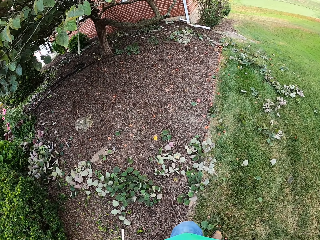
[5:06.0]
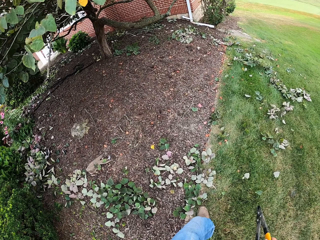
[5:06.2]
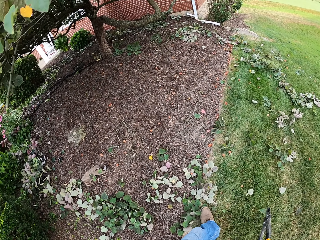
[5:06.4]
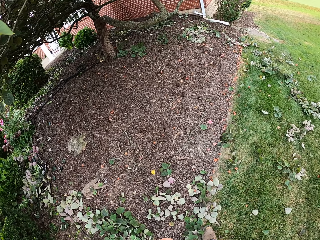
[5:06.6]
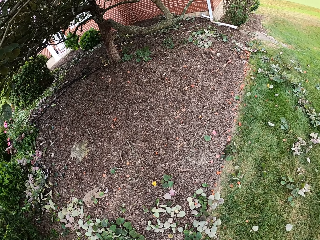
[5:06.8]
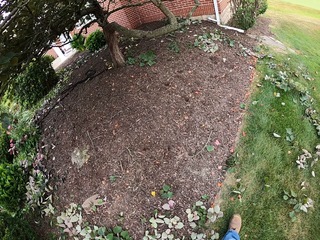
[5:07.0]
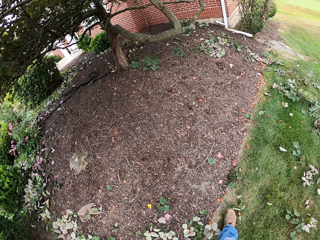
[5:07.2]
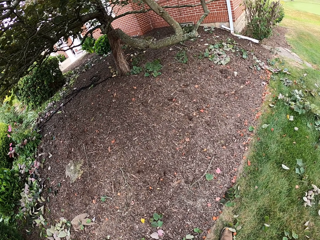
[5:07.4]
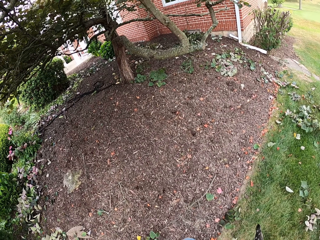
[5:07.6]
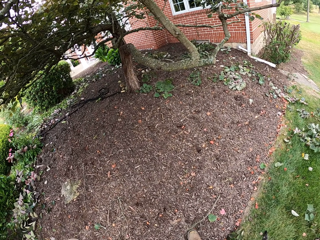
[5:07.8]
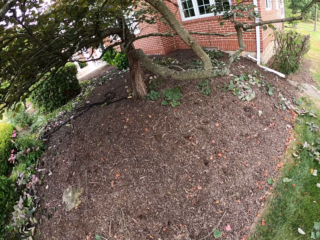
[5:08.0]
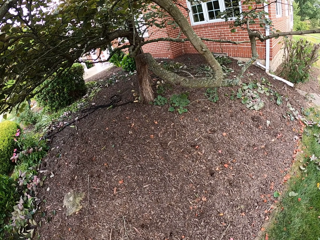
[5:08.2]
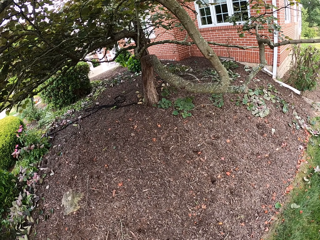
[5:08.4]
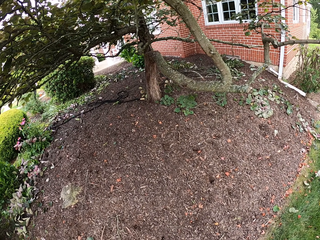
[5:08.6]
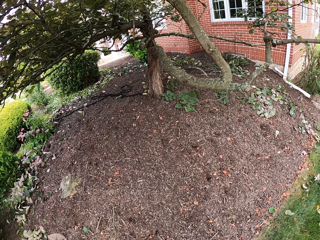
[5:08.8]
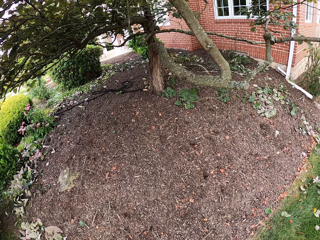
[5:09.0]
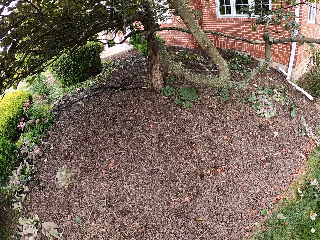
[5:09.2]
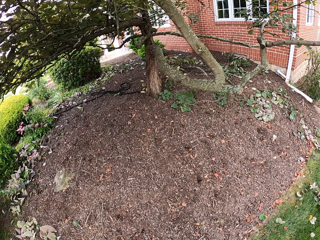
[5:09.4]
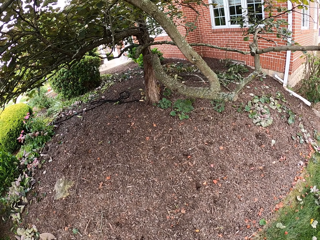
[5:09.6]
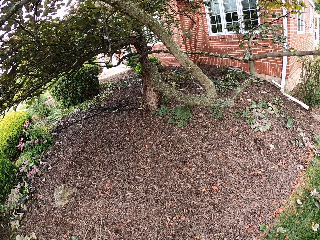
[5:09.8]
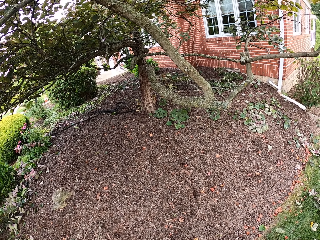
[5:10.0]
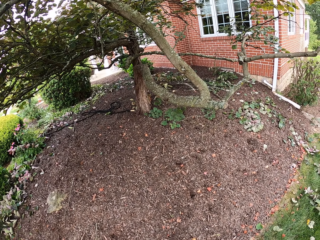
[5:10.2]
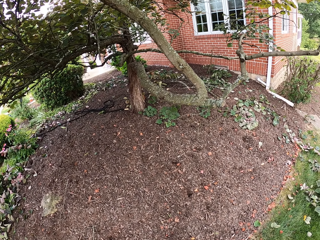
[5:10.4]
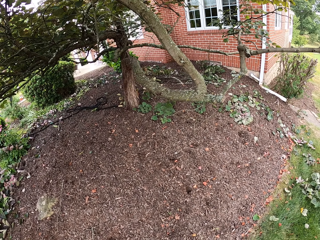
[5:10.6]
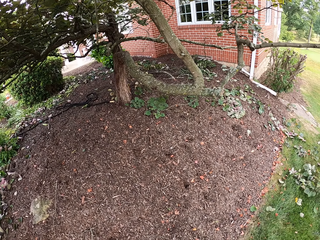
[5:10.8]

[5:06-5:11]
The camera wearer looks at the garden.

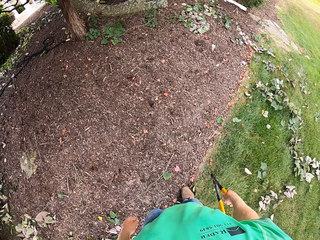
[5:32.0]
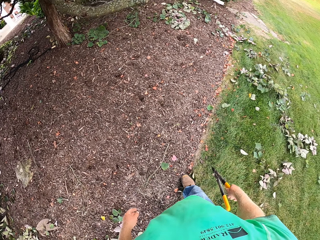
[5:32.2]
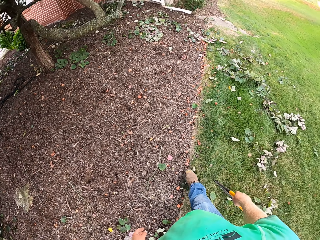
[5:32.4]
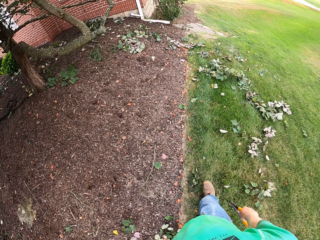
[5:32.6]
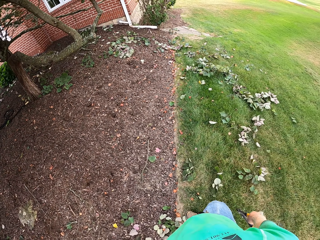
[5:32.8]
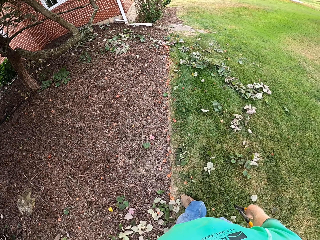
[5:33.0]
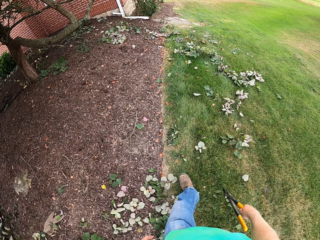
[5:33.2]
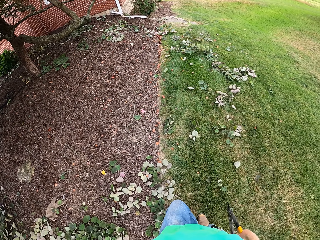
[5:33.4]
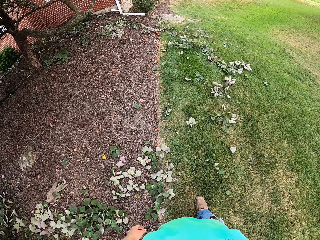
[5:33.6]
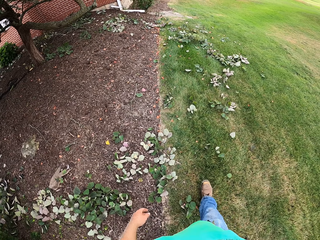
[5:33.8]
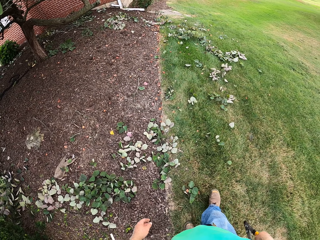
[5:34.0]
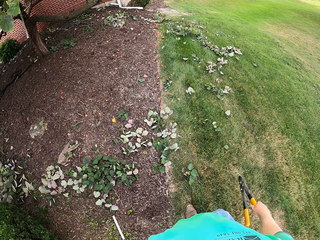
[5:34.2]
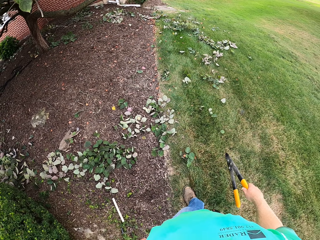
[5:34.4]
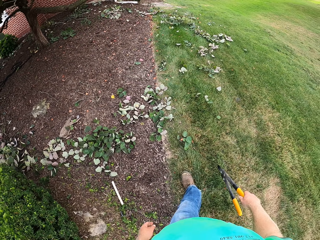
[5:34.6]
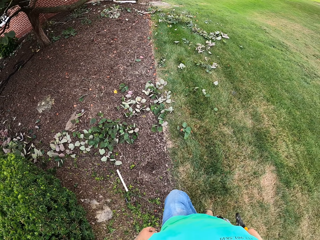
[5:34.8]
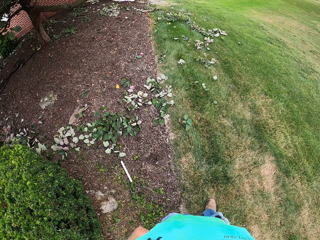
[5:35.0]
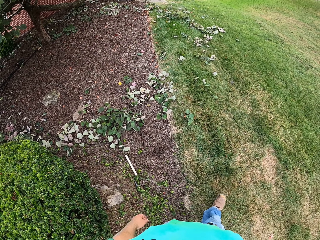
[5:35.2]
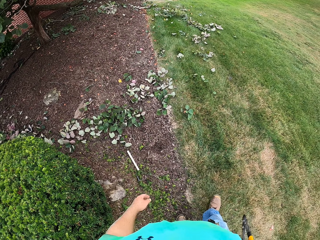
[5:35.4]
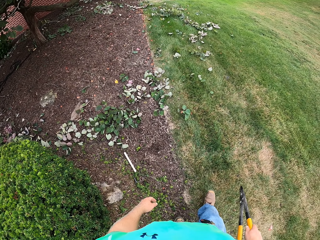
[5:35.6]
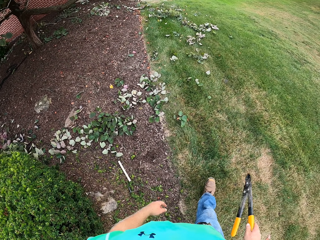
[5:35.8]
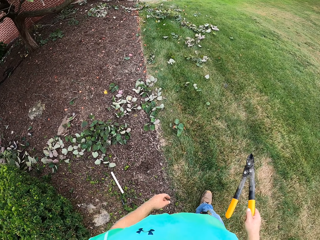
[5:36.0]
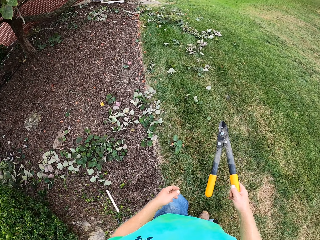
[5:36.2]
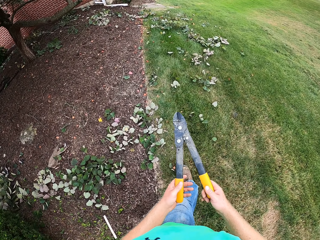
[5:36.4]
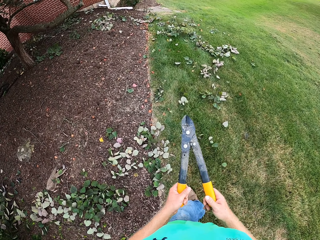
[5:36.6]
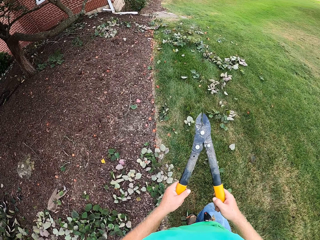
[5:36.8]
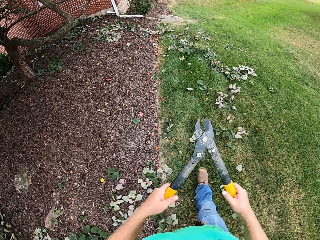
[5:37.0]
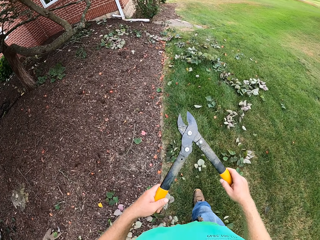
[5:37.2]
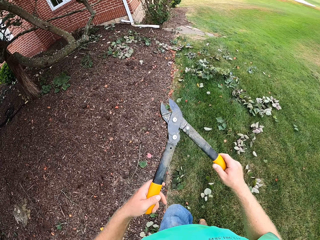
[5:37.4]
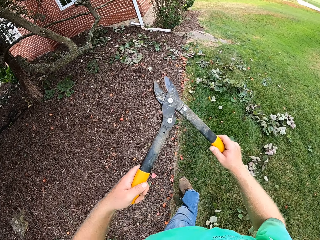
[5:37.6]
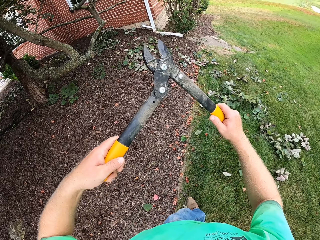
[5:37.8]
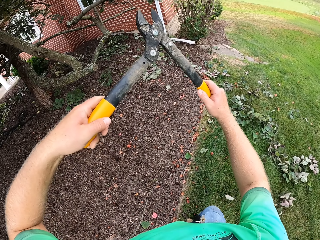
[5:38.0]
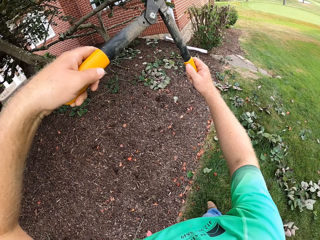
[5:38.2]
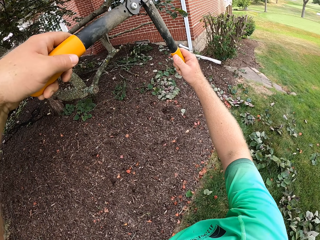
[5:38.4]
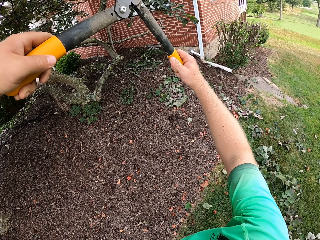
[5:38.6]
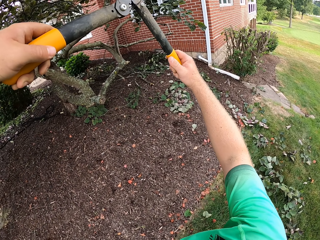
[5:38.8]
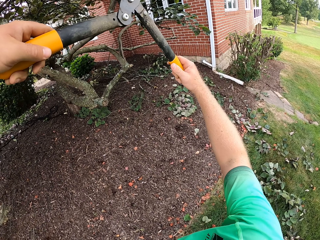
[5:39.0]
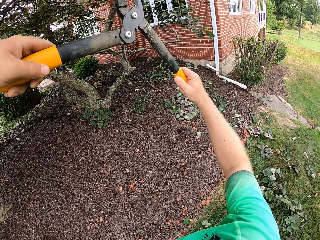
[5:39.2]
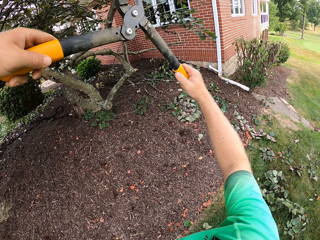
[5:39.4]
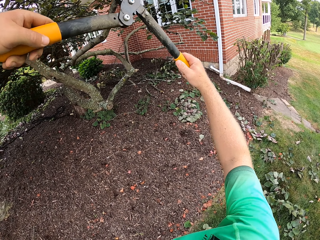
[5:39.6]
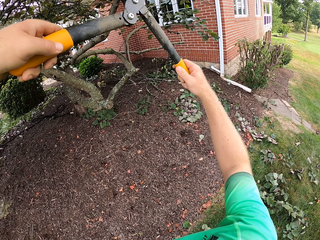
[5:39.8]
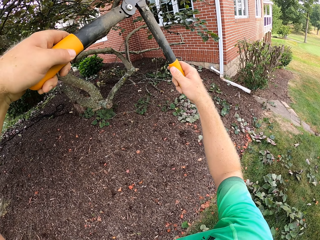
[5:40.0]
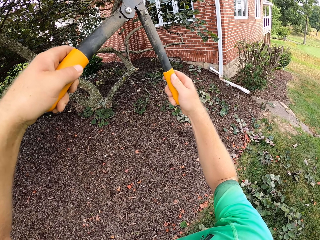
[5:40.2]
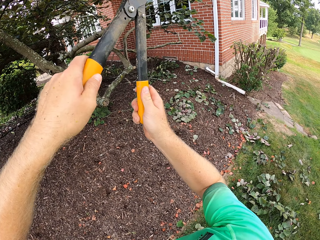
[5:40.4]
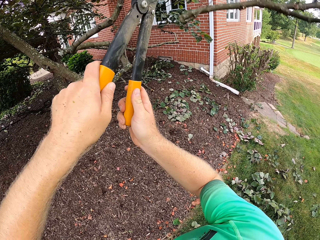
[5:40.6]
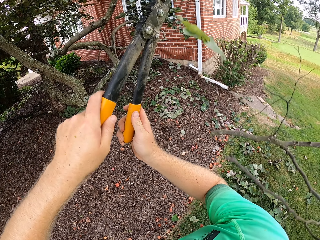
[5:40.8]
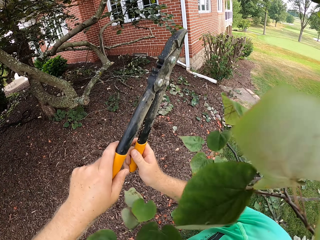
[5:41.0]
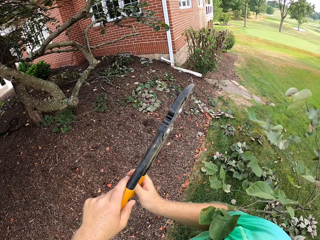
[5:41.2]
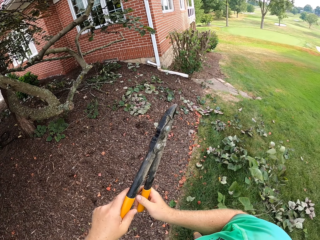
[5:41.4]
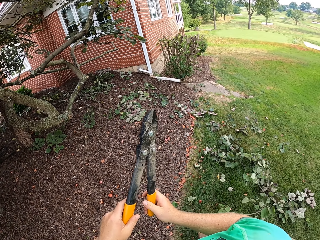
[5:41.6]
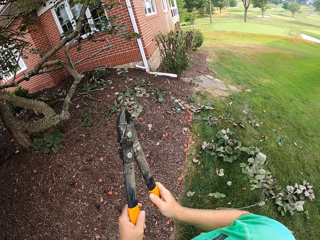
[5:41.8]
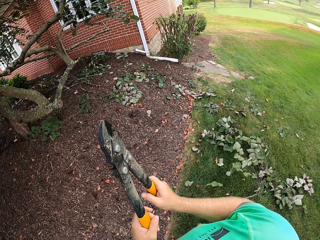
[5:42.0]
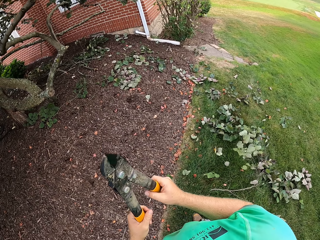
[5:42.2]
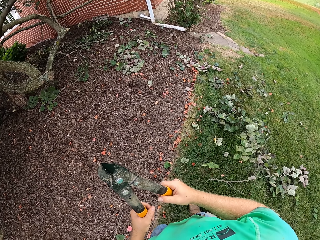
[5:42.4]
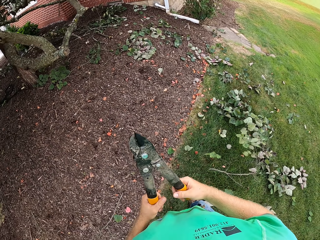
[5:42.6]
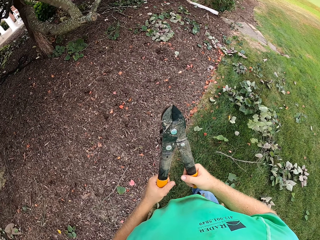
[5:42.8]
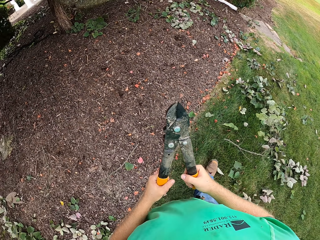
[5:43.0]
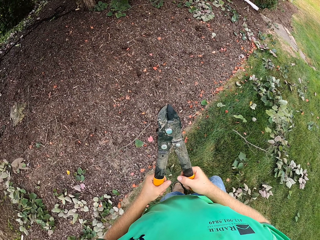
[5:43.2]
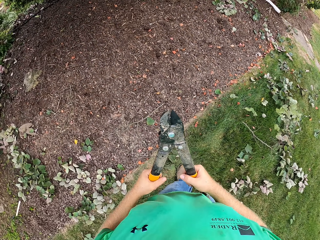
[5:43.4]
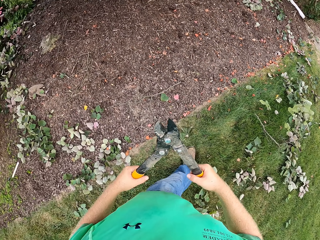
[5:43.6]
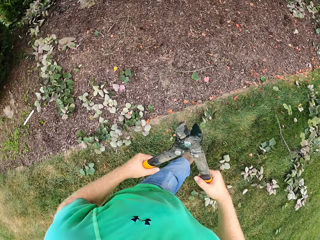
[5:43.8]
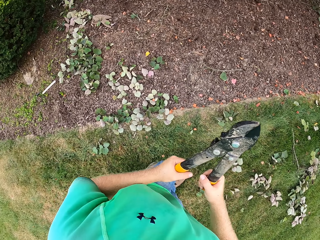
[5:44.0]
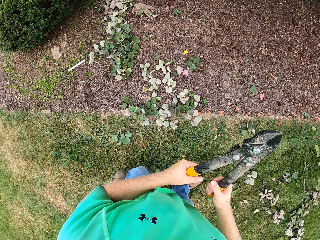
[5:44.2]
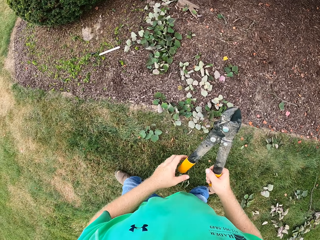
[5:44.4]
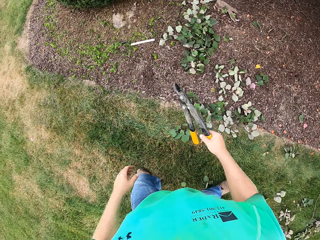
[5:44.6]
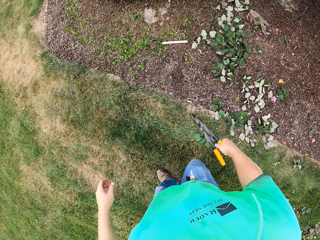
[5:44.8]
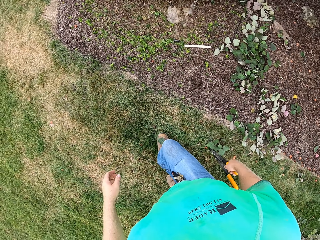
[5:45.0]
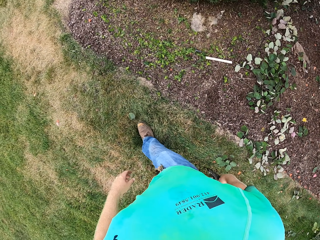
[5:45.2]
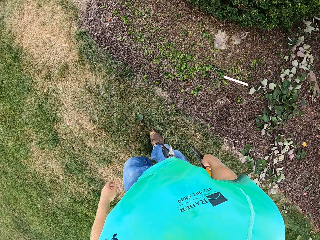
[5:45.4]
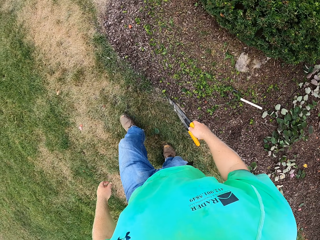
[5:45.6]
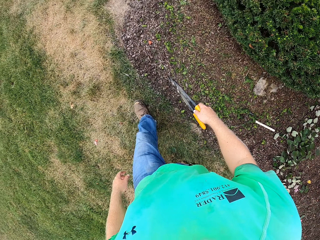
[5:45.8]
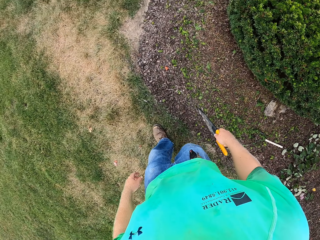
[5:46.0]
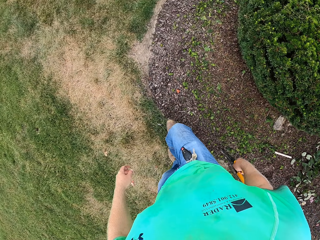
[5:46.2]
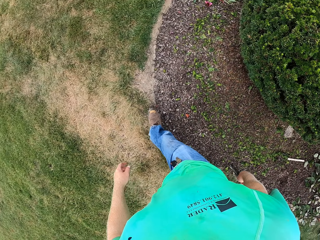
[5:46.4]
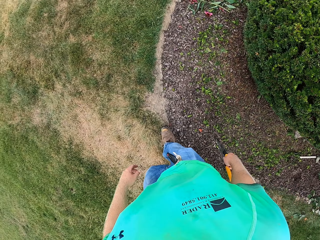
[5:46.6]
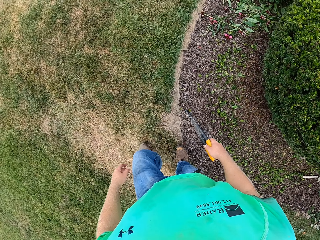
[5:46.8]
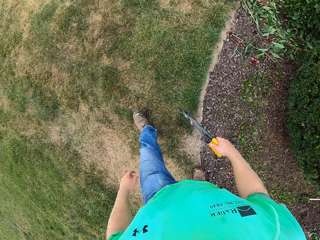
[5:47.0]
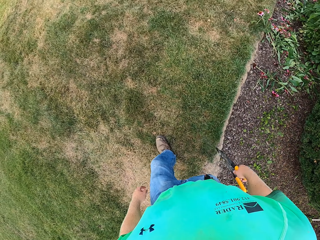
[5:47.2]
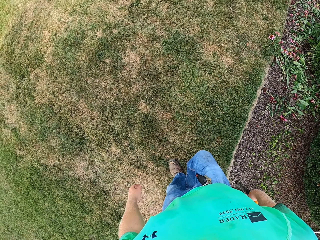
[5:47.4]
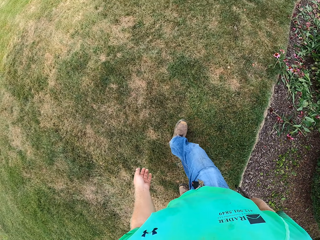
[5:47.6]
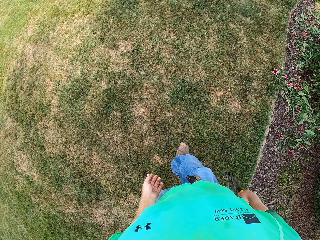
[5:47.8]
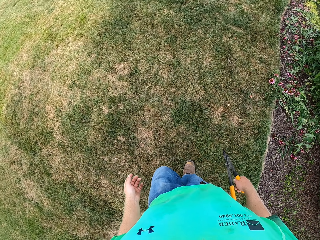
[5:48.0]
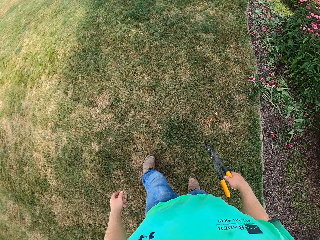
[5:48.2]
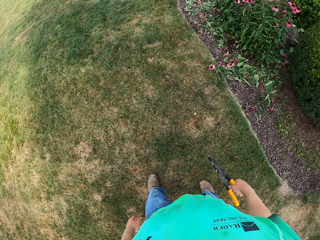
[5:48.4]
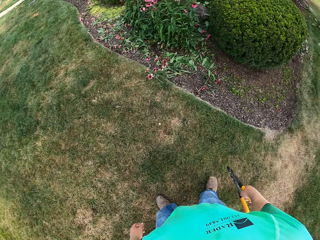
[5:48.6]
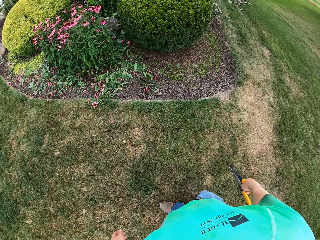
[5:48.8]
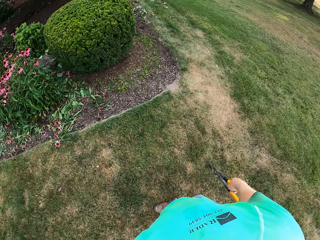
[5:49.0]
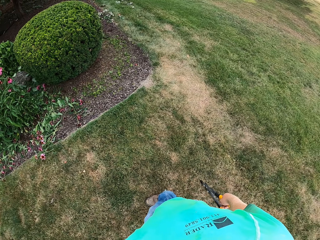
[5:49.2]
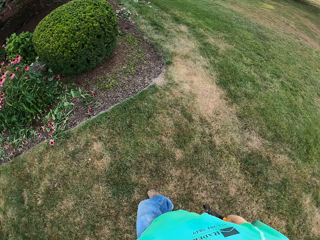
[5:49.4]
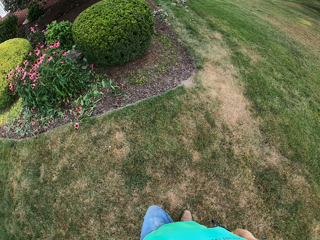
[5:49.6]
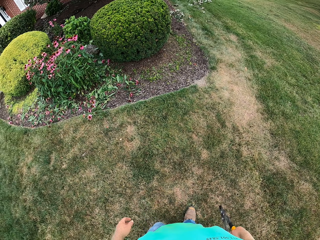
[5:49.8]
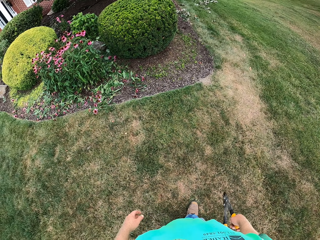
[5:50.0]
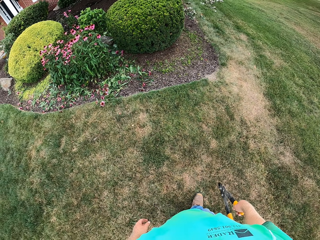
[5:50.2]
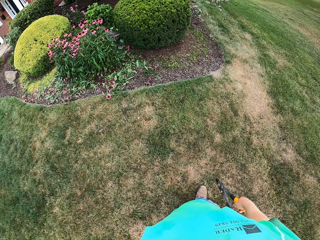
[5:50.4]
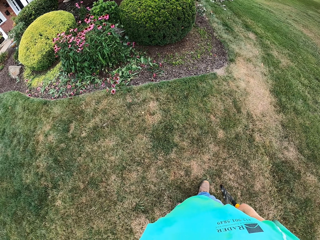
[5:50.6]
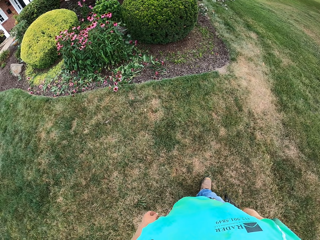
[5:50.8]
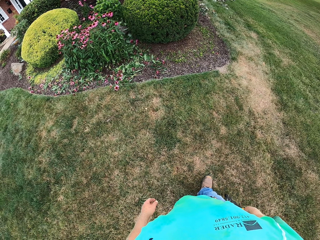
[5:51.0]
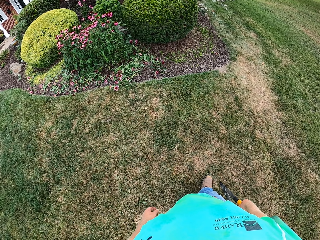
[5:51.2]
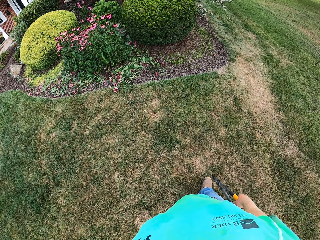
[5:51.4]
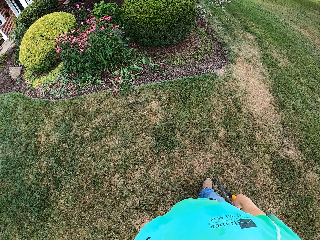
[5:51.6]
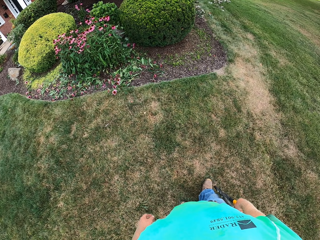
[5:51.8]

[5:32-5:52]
The camera wearer walks on the lawn. He holds the pruning shears in both hands. He cuts a tree branch with the pruning shears in both hands. He walks on the lawn. He opens the shears with both hands. He holds the shears with his right hand. He looks at the garden.
